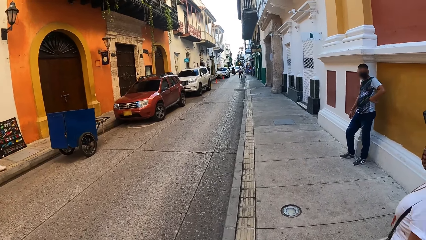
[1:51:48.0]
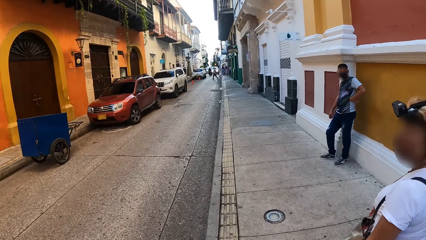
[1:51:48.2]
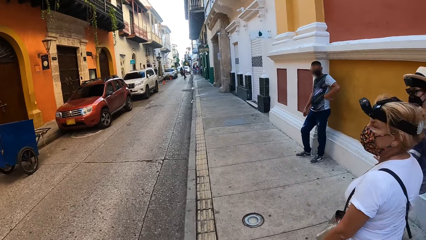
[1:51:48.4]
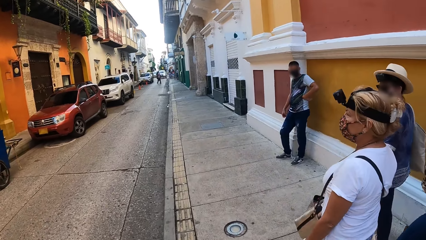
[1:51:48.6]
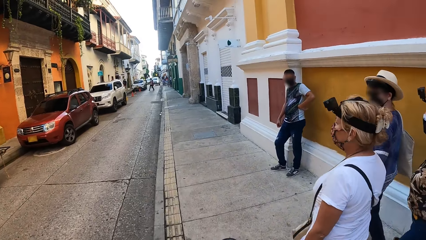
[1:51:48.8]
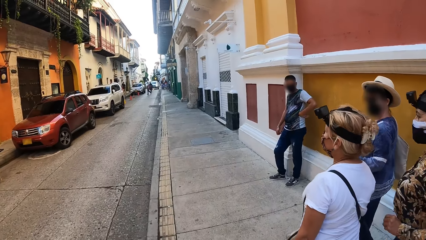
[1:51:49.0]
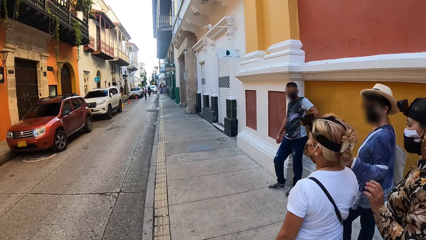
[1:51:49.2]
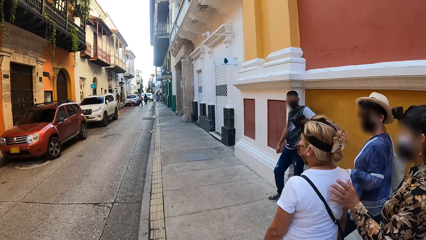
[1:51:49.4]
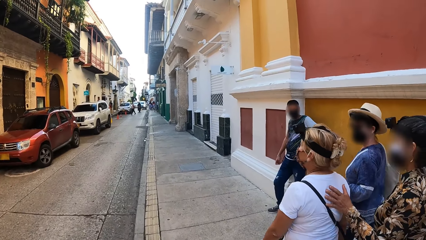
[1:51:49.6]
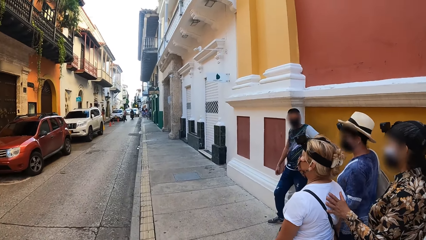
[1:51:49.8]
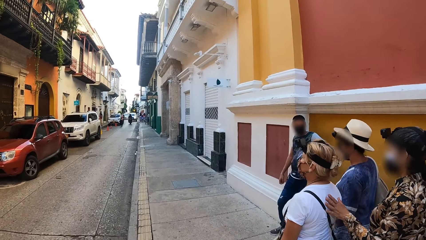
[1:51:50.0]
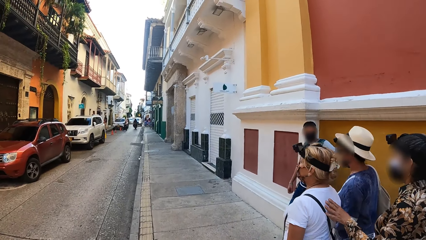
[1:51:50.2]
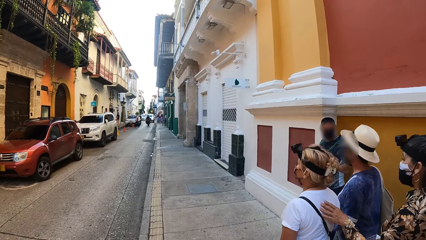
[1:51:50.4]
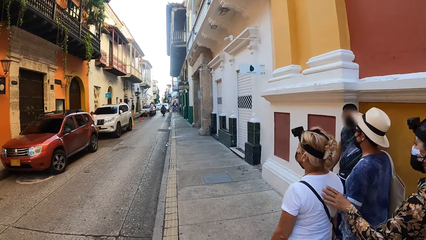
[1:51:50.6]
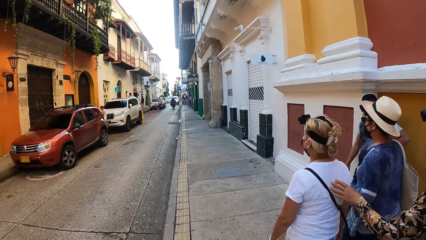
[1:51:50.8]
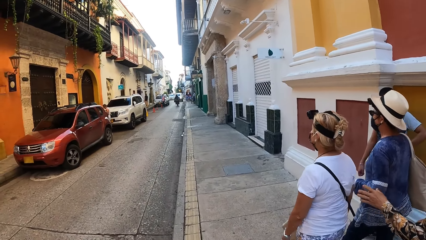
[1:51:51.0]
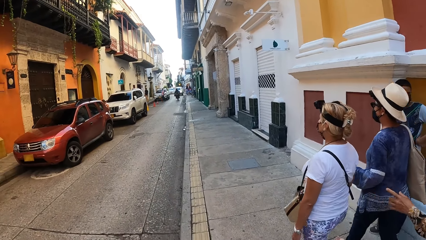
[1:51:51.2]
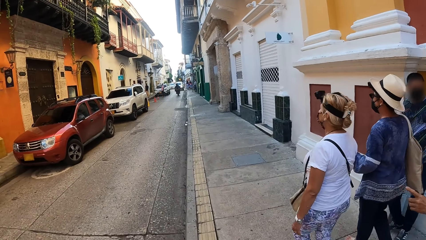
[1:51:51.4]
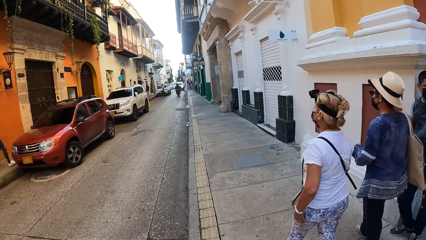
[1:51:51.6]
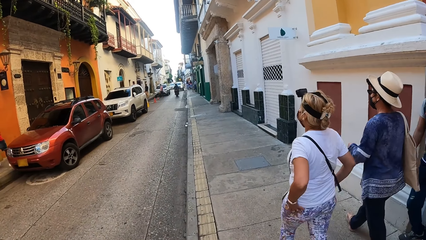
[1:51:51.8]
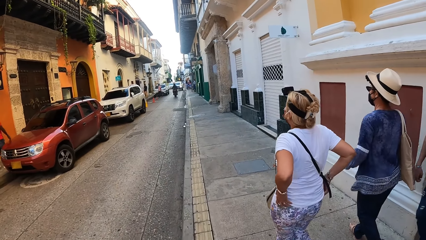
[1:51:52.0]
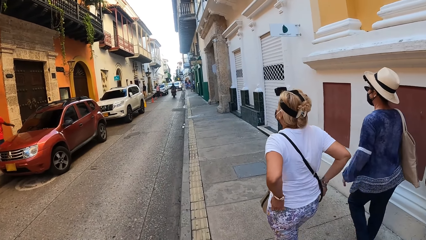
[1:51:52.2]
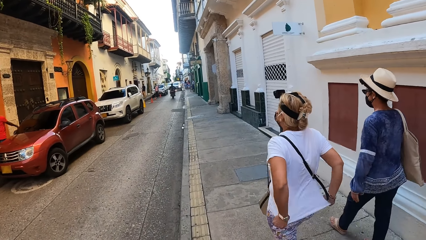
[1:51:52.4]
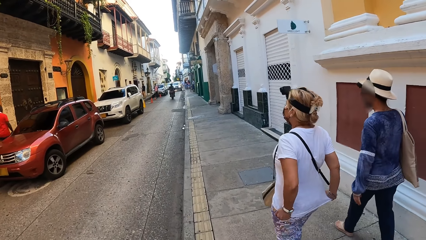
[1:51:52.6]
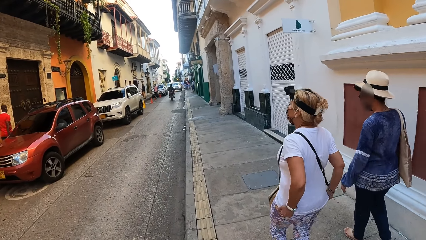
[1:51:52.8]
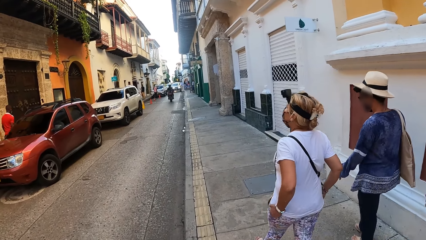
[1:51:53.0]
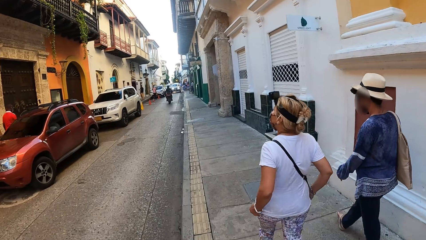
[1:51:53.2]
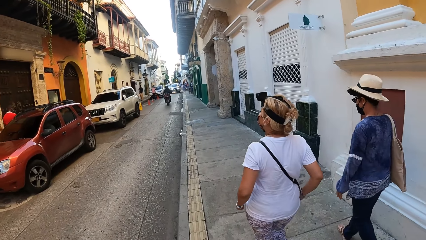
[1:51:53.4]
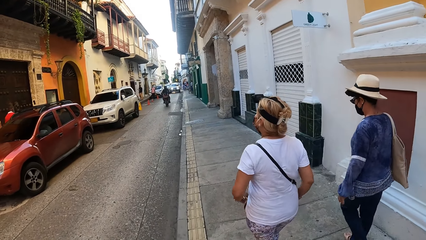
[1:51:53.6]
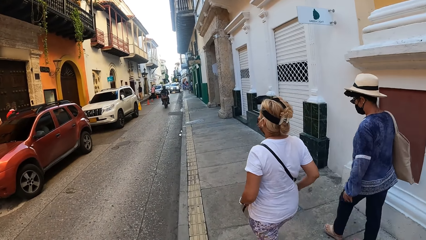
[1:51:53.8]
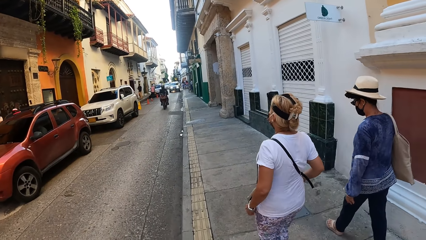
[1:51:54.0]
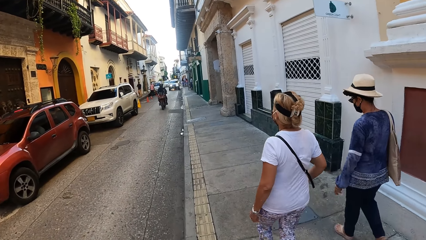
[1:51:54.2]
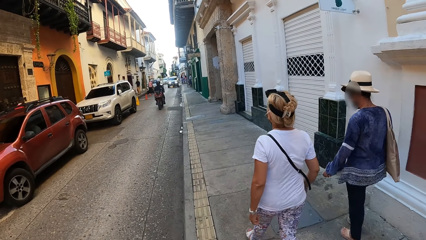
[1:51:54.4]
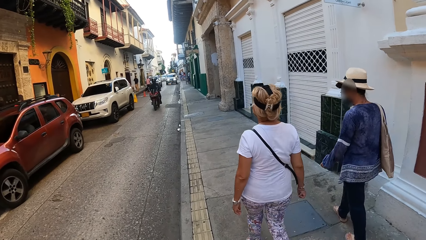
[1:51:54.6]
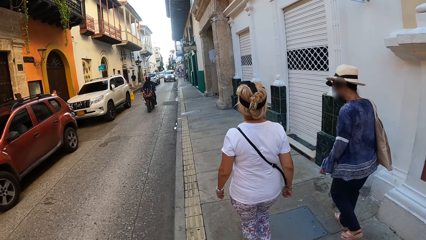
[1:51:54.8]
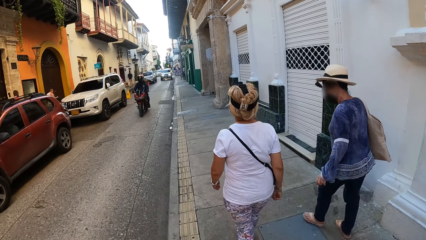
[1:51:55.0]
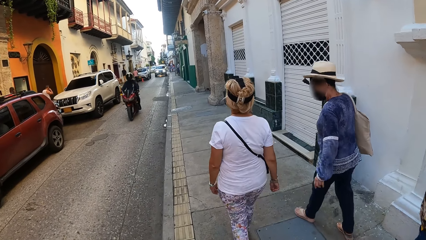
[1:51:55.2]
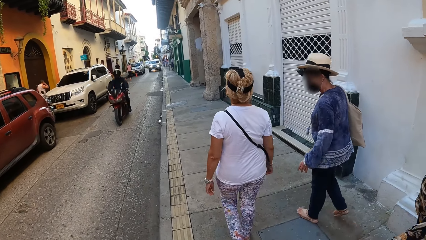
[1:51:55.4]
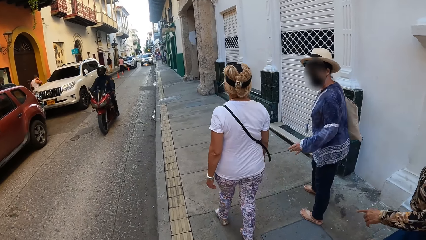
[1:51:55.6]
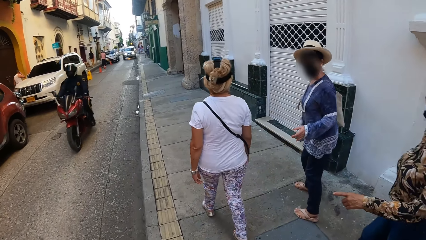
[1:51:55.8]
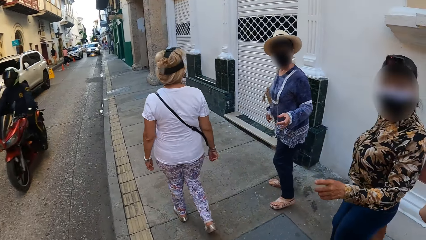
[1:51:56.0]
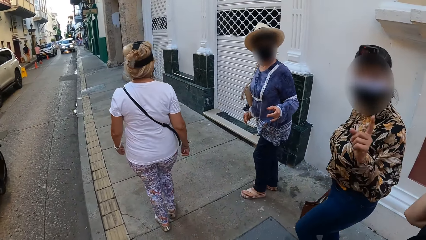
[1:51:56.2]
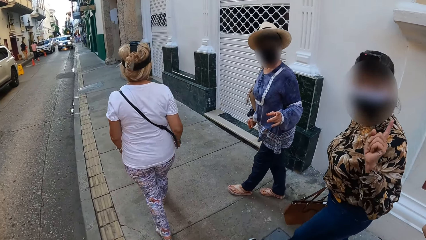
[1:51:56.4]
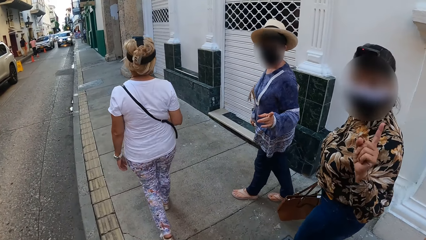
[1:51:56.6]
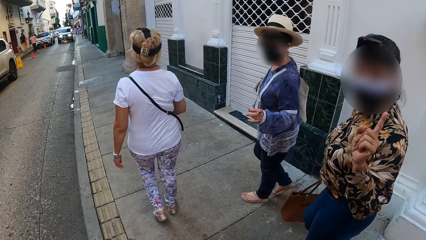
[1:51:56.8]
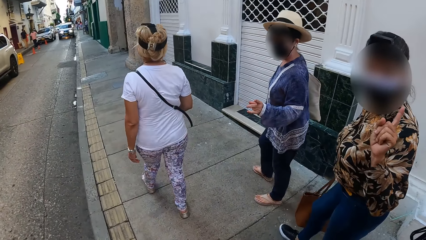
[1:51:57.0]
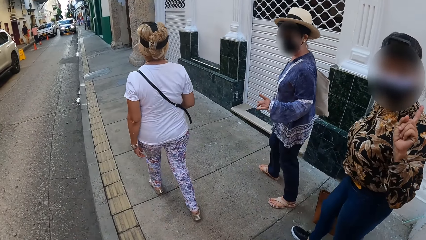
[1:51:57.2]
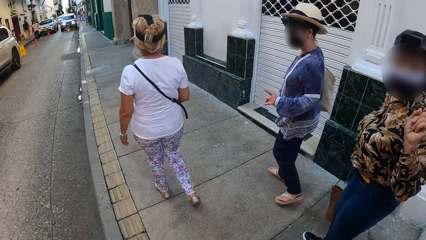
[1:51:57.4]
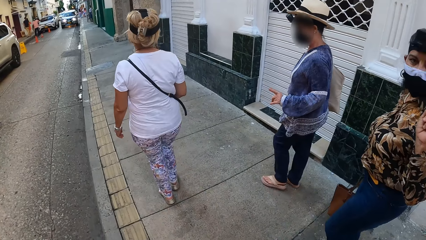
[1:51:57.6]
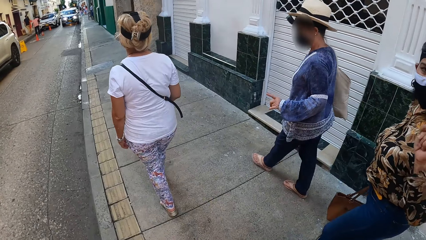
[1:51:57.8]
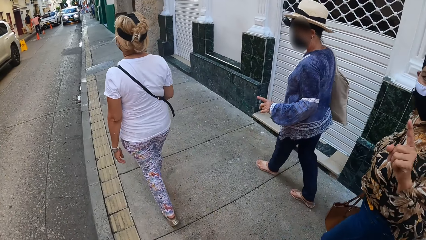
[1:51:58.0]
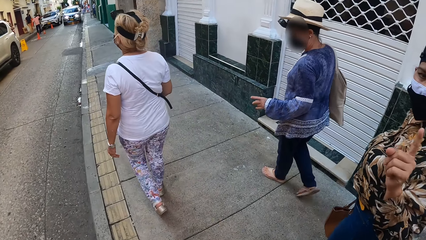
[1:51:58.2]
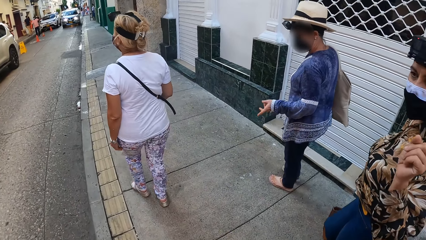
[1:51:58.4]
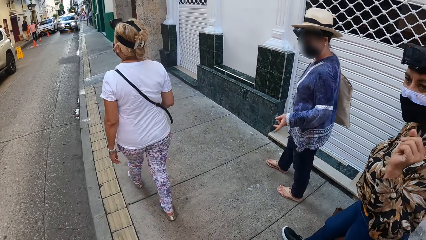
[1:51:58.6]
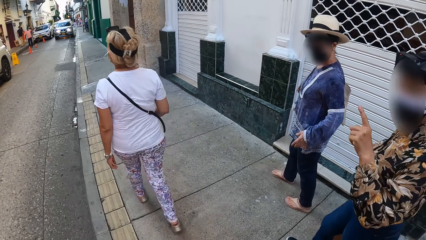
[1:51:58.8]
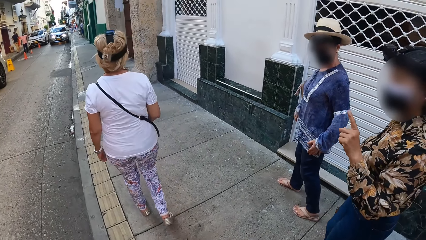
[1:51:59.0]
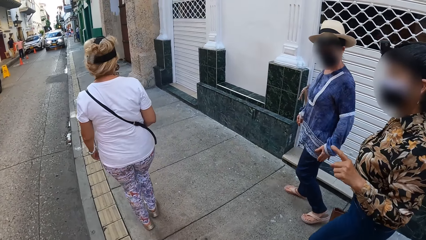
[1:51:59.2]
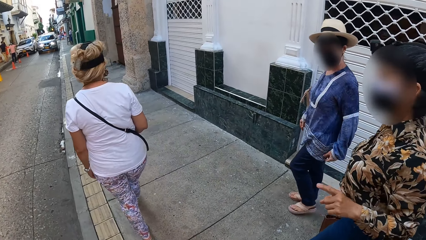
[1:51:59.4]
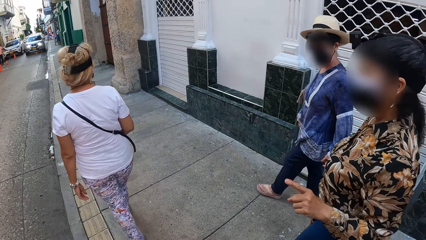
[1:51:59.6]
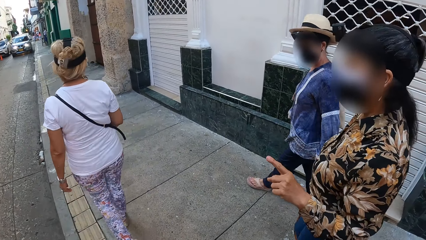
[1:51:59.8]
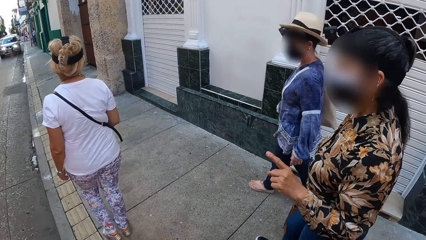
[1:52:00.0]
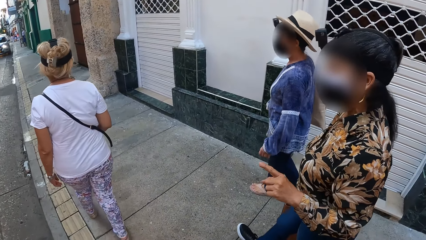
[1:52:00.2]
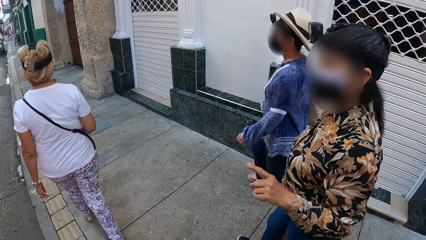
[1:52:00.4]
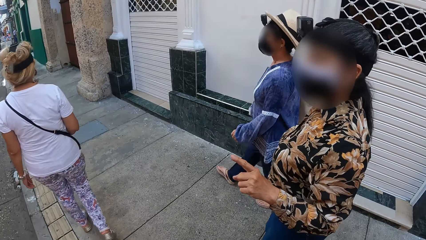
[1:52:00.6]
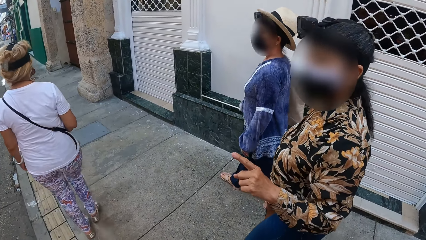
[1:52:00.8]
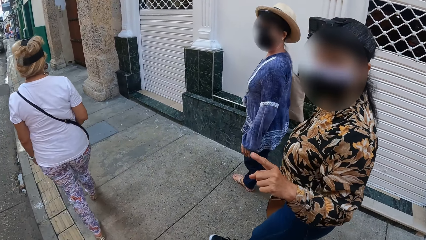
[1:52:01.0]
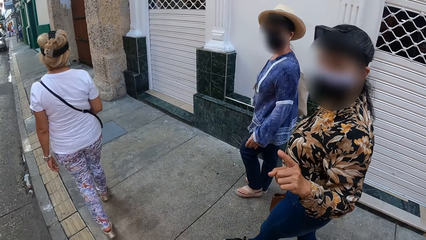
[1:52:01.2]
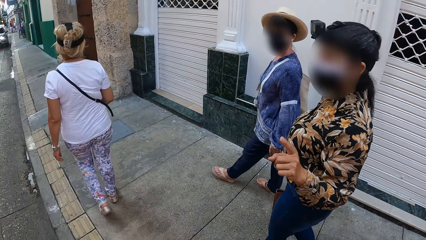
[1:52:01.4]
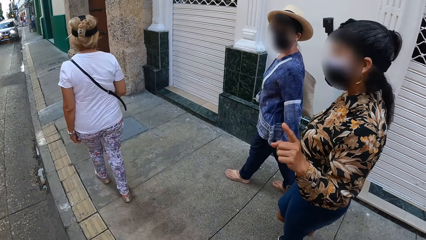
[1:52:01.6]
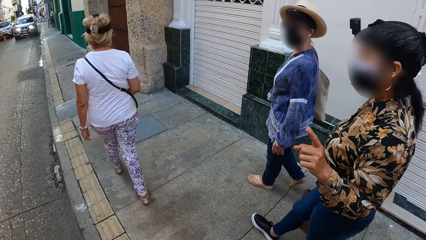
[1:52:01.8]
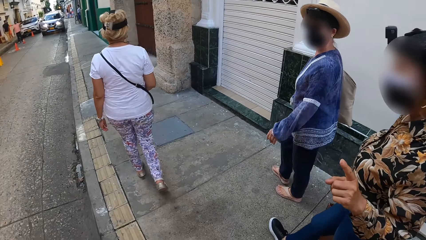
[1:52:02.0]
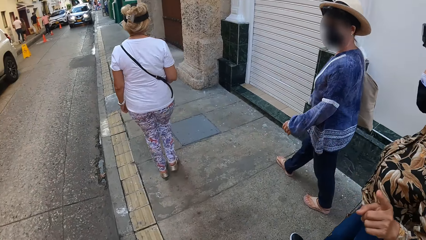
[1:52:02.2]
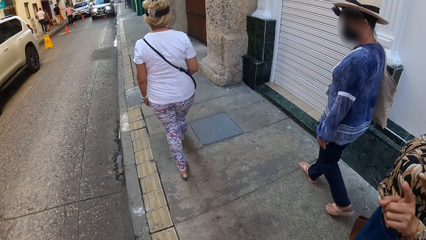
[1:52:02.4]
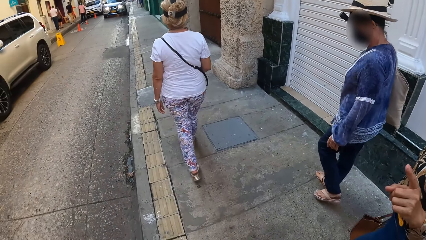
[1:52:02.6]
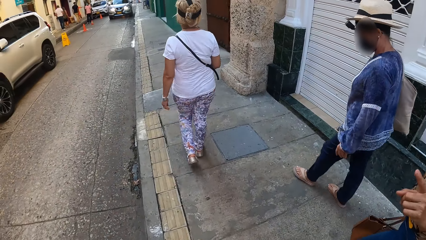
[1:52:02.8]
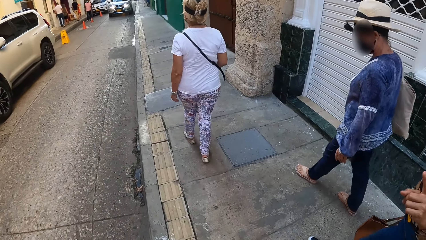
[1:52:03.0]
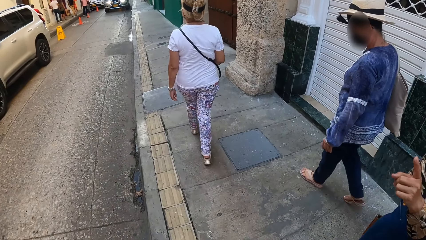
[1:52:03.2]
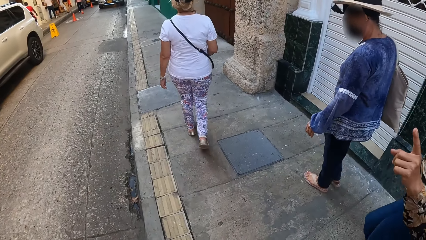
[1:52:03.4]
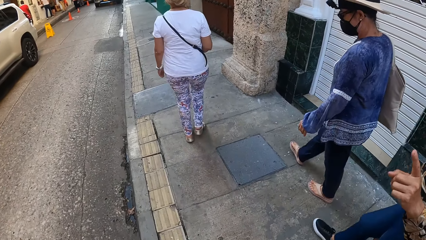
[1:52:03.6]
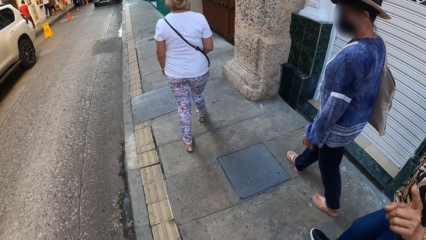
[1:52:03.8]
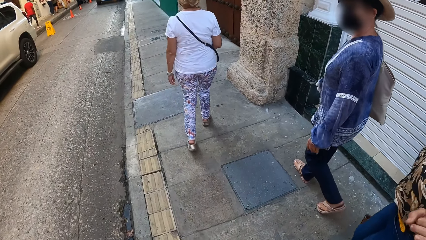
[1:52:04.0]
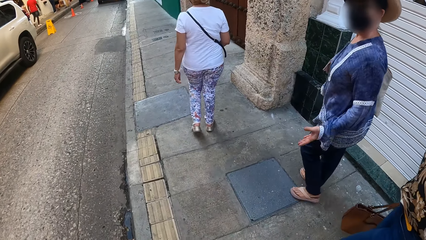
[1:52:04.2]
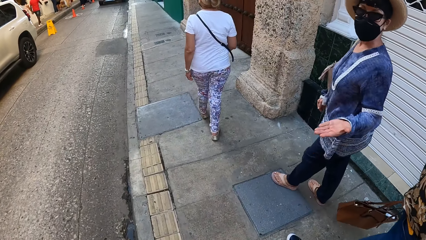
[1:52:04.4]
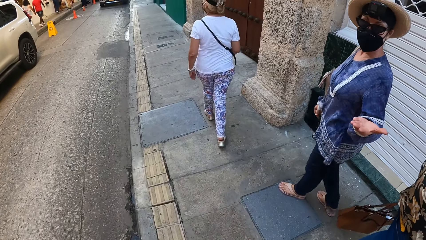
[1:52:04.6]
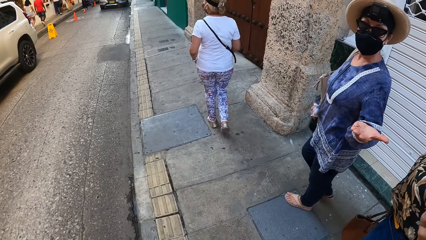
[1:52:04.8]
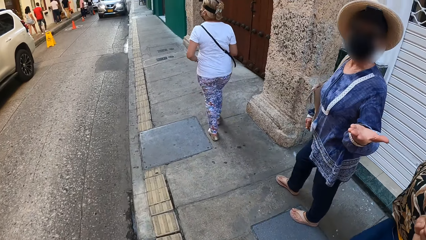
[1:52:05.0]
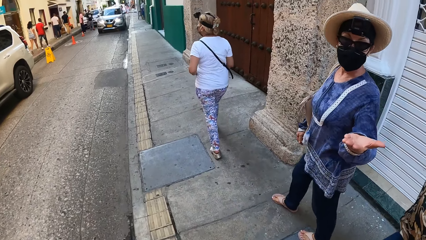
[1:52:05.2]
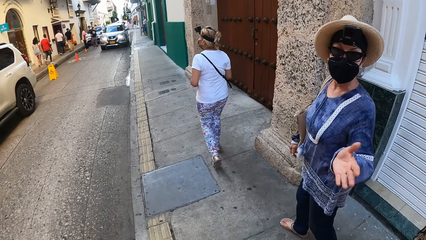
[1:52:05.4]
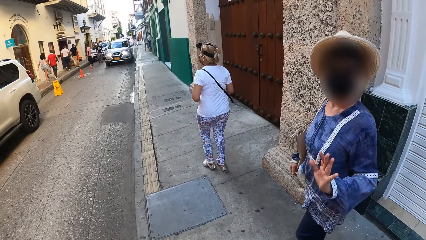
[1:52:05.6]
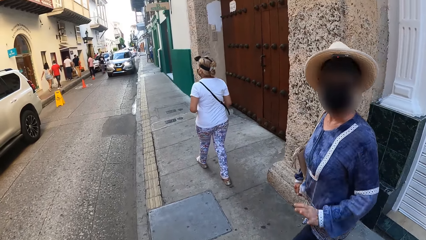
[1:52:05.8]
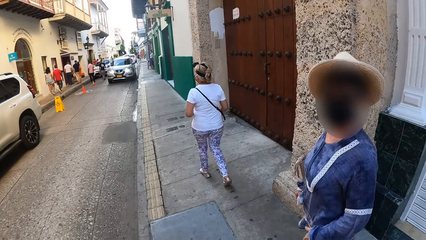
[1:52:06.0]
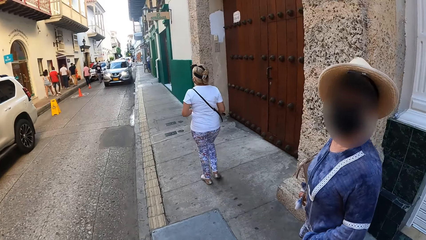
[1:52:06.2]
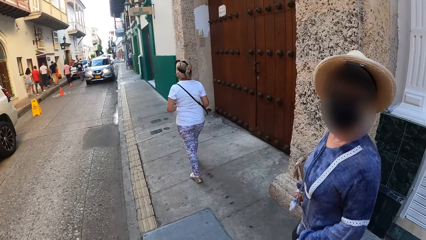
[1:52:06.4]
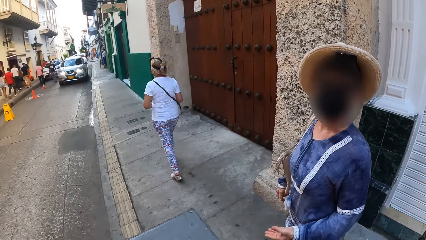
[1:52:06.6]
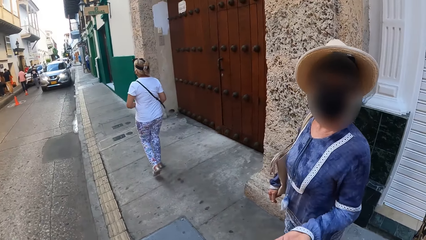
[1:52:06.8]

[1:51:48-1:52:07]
A woman places her left hand on another woman's back. The other woman adjusts her t-shirt with her hands. The first woman points her left hand. A motorcycle rides past the camera wearer. The first woman interacts with the camera wearer. Another woman interacts with the camera wearer.
